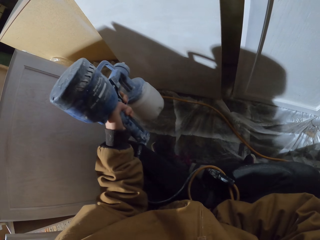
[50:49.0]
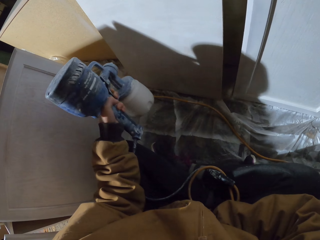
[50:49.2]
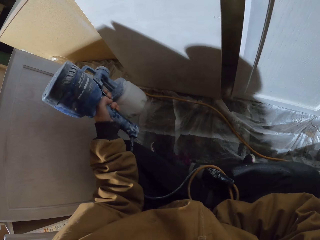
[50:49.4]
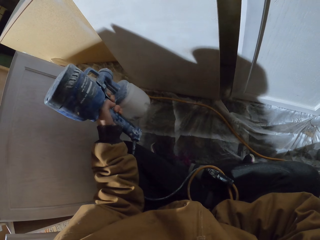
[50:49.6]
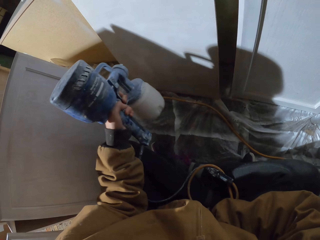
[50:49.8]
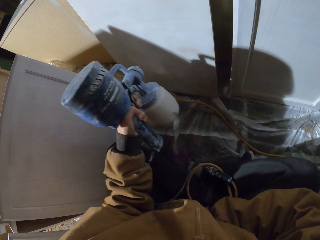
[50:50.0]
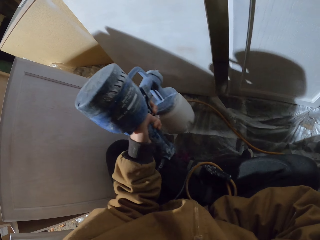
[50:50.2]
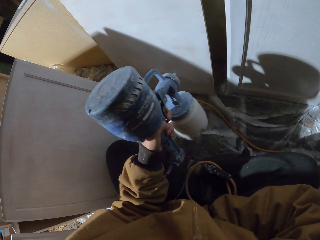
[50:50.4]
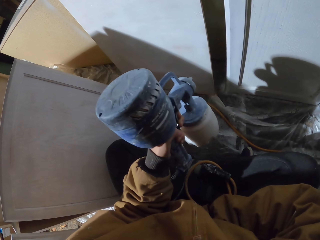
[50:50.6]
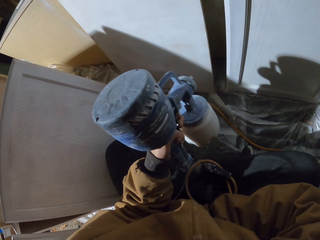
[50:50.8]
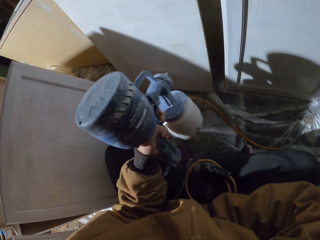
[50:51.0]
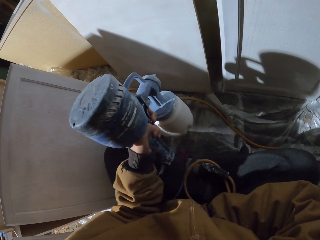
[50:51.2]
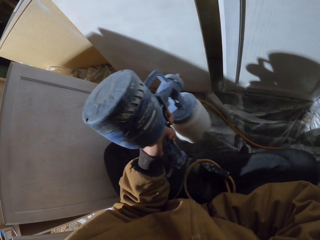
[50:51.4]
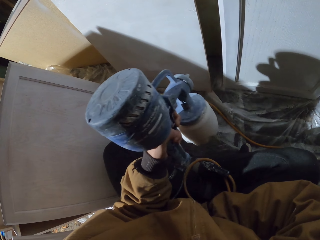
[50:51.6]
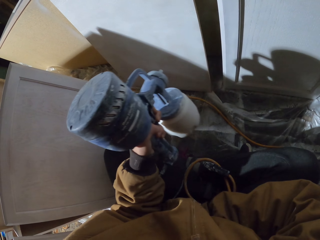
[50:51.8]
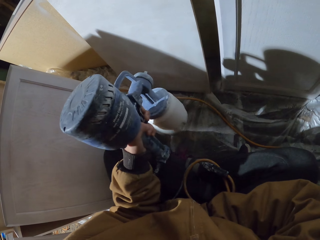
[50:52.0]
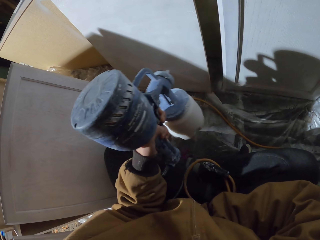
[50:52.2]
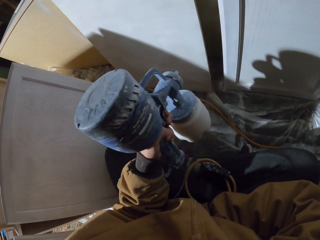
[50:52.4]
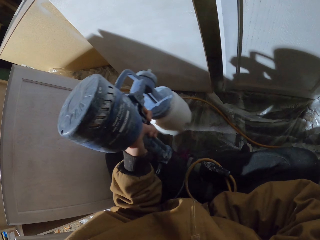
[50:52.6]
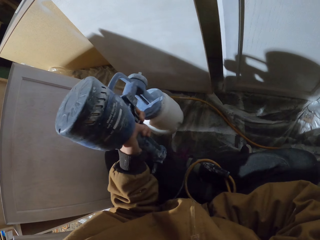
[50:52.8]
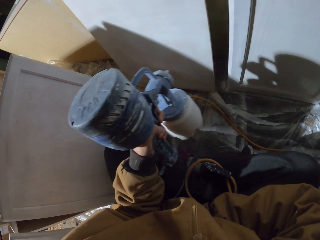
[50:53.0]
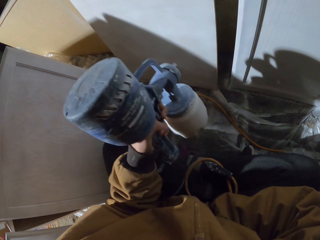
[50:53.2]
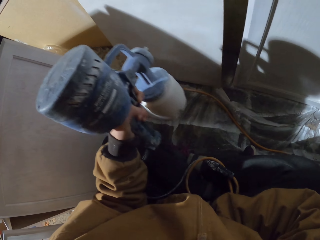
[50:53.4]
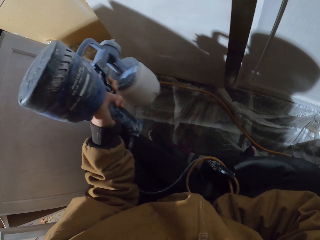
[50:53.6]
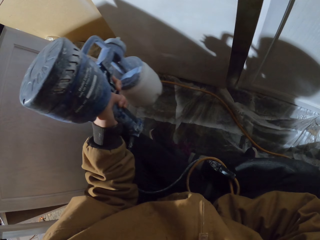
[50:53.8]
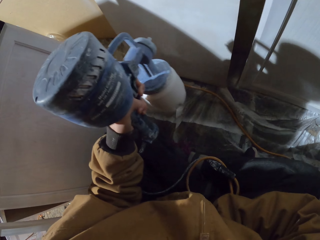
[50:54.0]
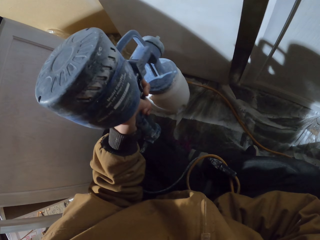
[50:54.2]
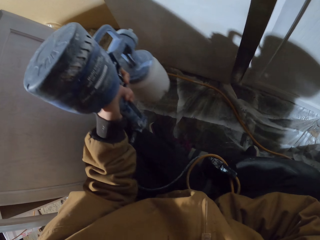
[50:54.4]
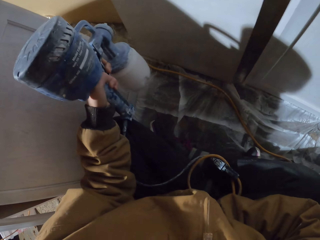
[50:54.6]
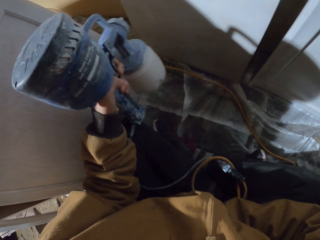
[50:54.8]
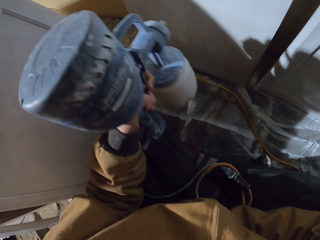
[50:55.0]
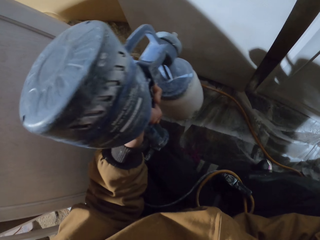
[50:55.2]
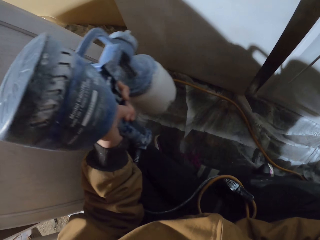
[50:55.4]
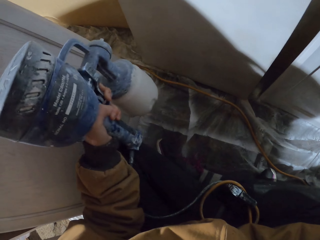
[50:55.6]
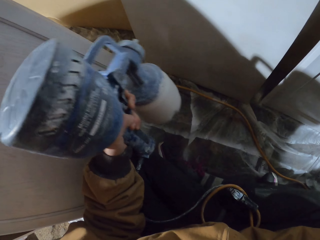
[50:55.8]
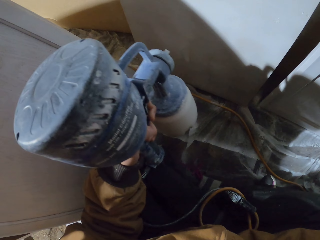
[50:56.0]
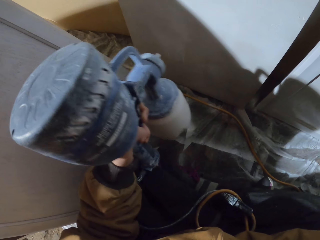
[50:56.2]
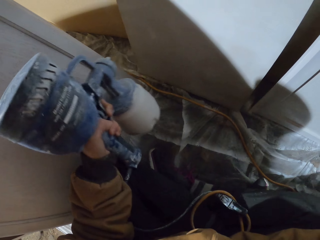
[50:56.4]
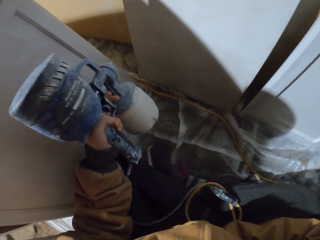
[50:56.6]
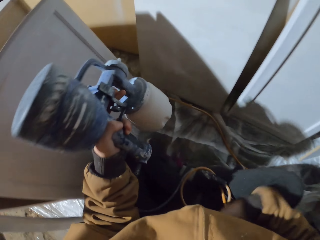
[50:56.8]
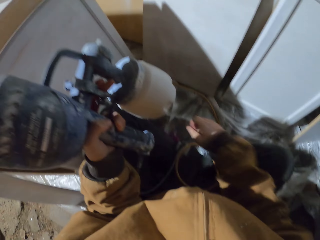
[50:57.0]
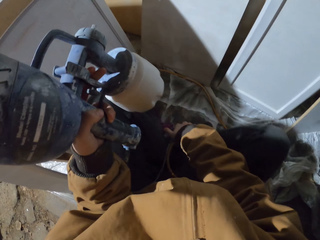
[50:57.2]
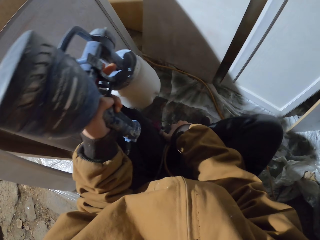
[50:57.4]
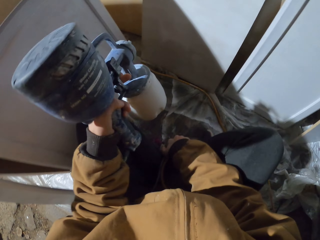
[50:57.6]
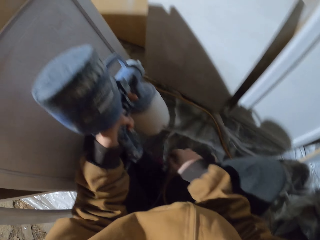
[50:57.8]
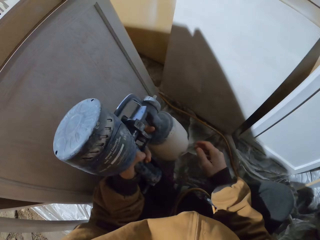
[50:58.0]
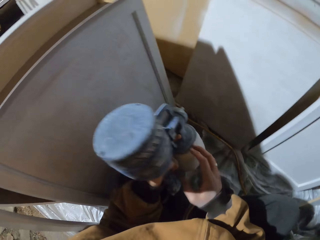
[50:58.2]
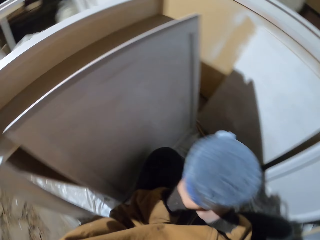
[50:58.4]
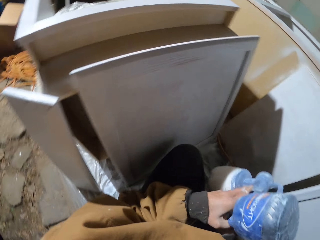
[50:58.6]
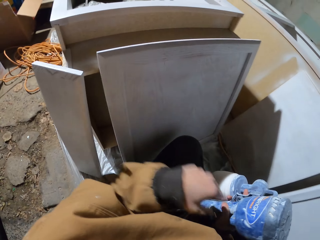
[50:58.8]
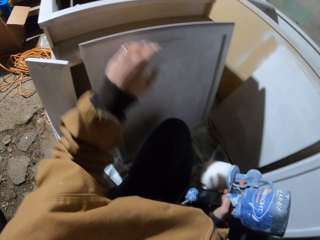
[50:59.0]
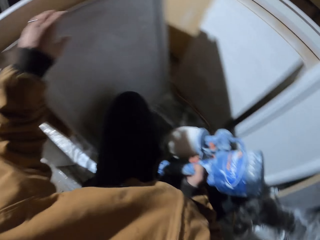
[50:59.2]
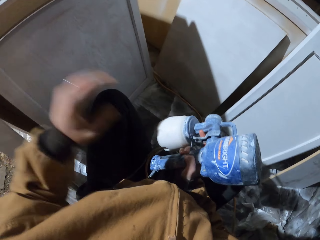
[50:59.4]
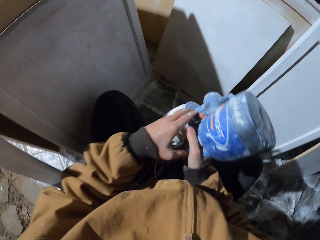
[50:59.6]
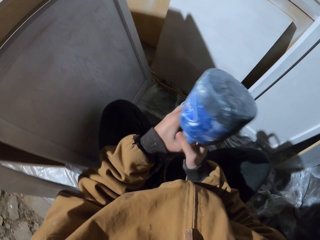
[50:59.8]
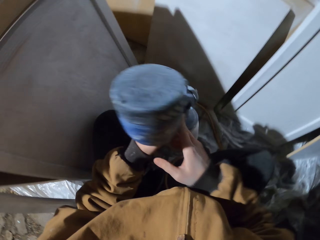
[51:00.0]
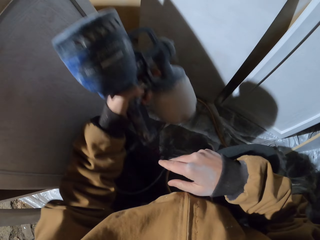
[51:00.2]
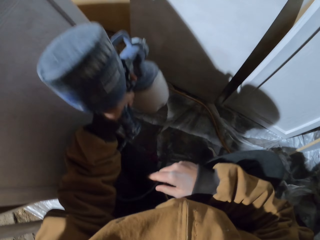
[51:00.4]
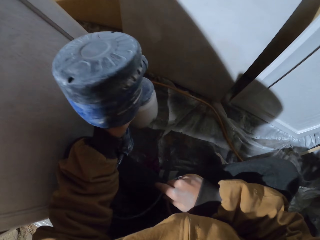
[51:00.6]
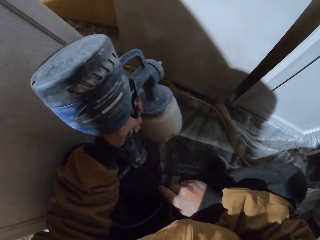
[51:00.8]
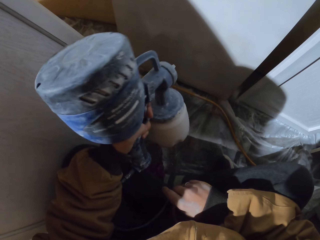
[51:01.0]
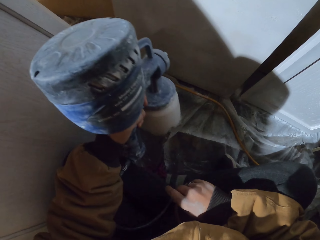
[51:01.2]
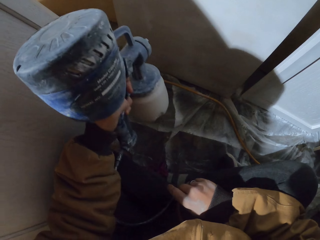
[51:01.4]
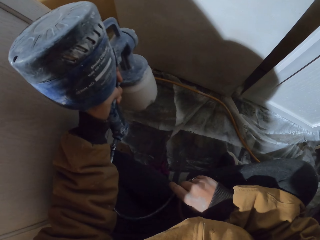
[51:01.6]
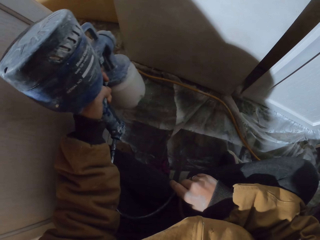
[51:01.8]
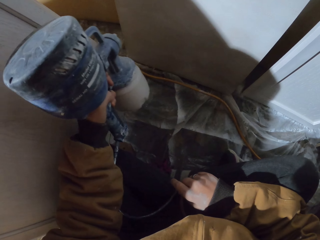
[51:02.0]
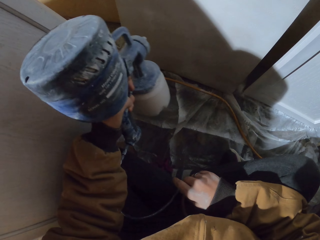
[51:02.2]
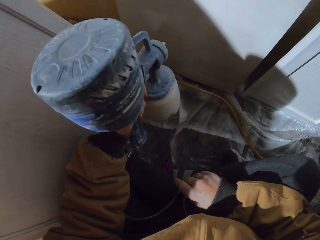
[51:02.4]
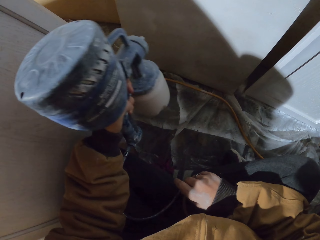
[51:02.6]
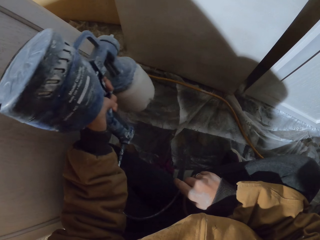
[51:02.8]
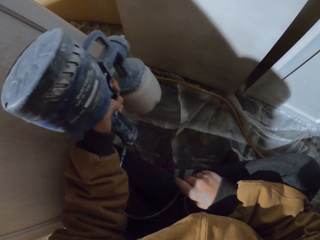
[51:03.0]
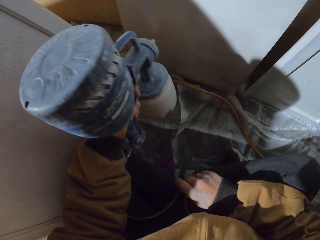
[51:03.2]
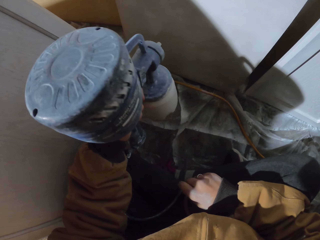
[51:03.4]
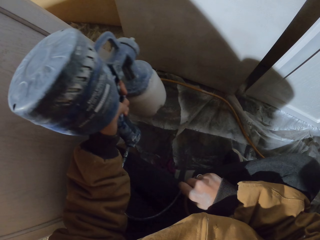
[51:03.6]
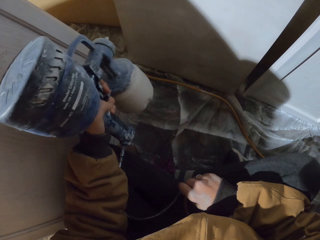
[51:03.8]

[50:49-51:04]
The camera wearer holds the spray. They touch the leg. They change hand. They move hands. They spray the wood.

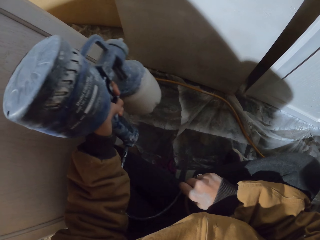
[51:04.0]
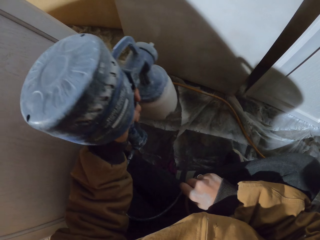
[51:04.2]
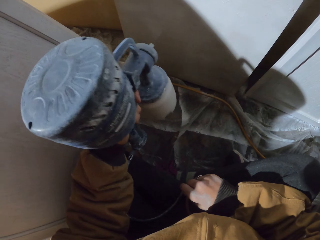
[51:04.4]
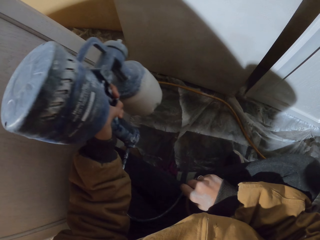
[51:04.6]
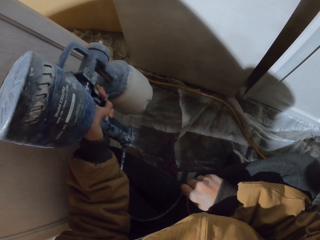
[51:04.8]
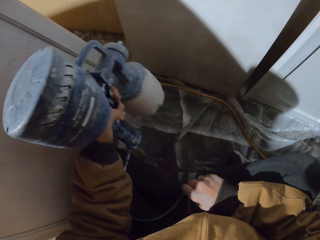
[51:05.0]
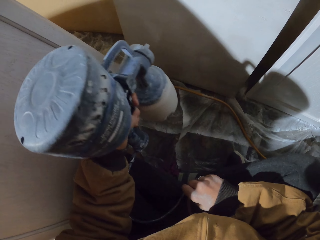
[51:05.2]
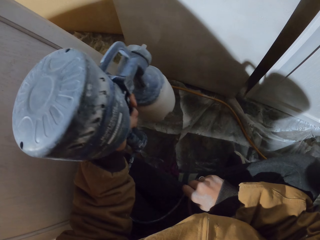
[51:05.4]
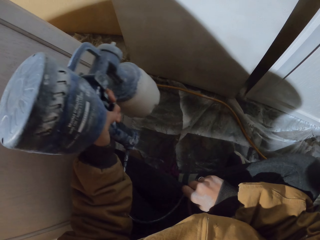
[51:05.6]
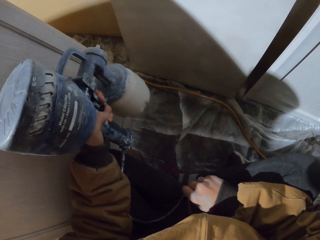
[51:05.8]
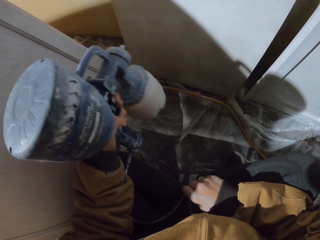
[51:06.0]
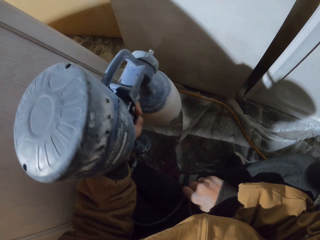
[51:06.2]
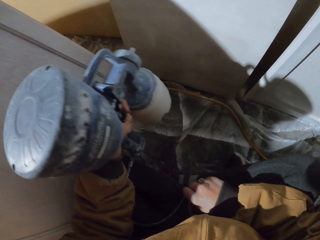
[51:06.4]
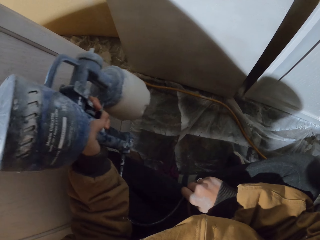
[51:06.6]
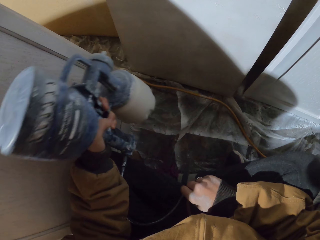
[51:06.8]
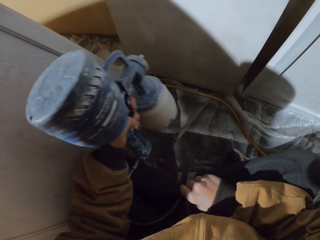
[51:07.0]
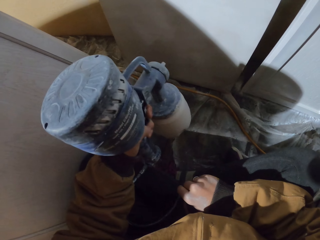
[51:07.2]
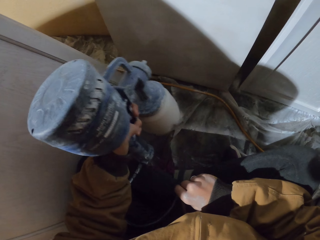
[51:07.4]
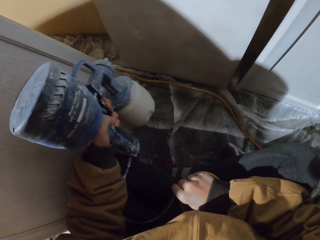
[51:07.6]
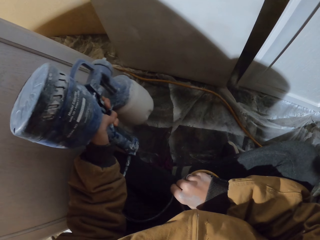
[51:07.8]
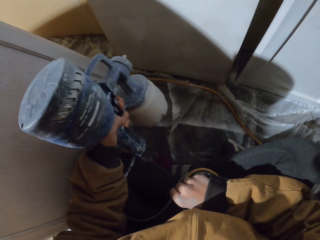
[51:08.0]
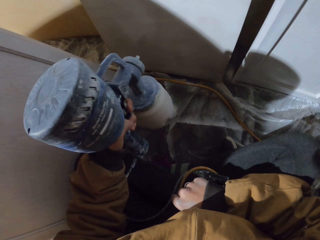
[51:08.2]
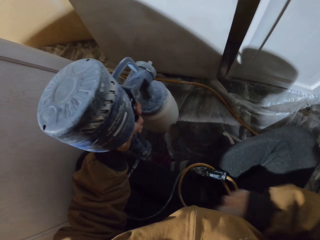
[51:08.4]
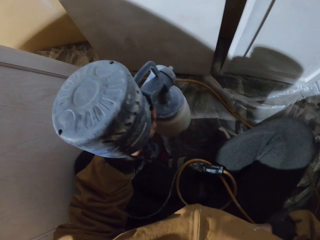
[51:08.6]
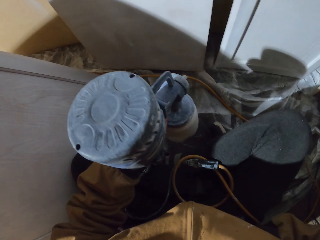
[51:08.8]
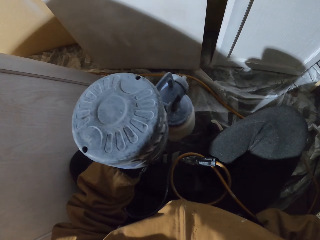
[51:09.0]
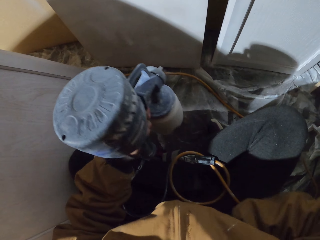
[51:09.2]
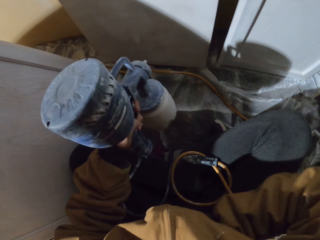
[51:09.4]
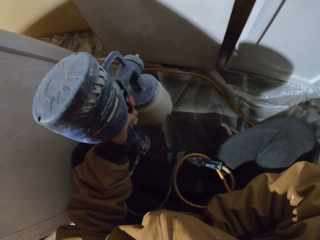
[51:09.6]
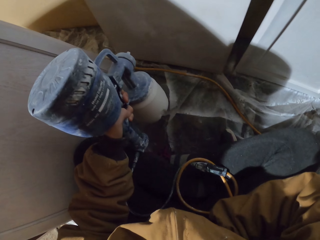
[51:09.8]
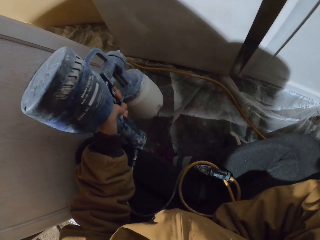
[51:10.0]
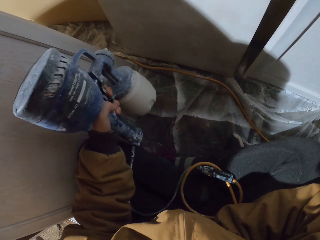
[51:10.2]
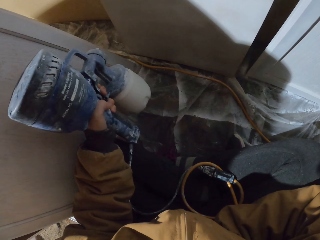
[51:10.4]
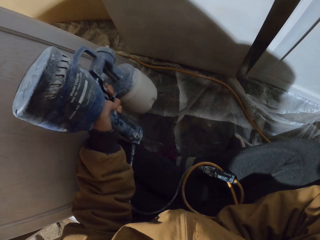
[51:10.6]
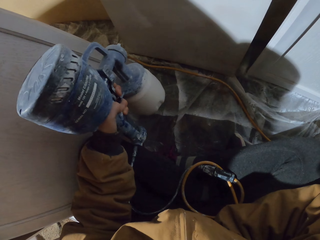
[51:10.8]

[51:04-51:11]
The camera wearer sprays the wood. They pocket. They spray the wood.
